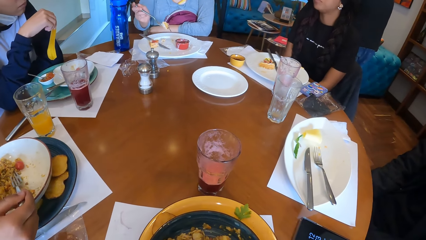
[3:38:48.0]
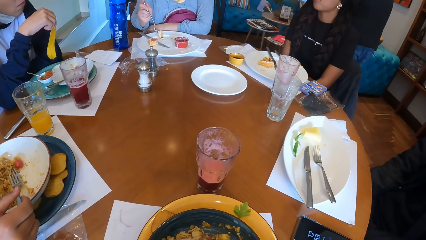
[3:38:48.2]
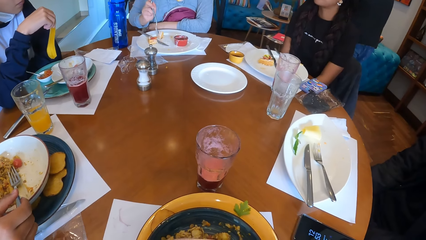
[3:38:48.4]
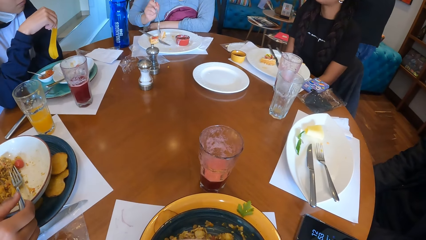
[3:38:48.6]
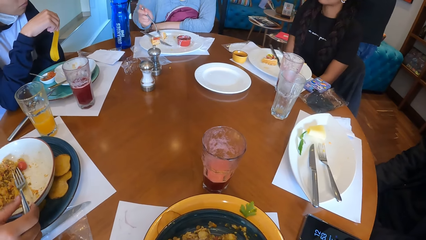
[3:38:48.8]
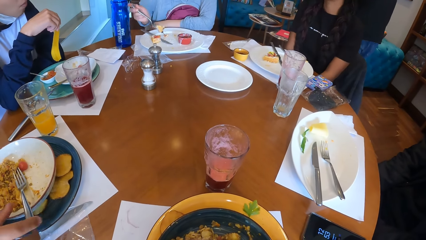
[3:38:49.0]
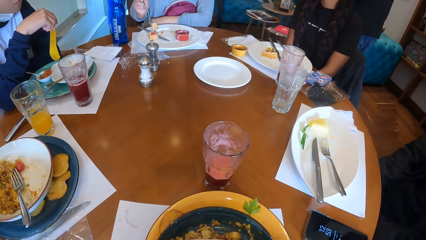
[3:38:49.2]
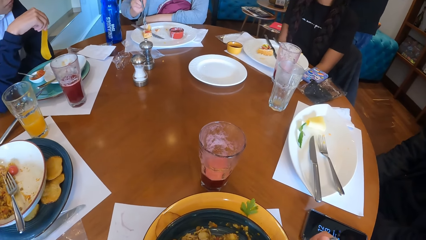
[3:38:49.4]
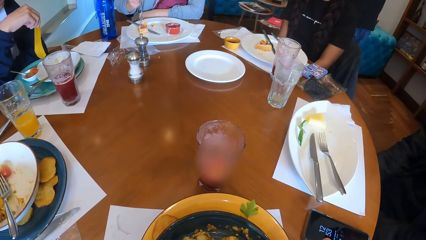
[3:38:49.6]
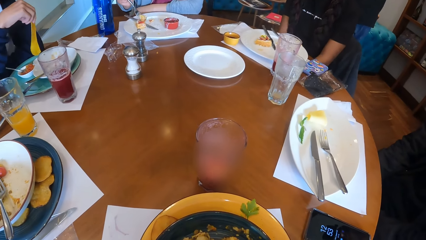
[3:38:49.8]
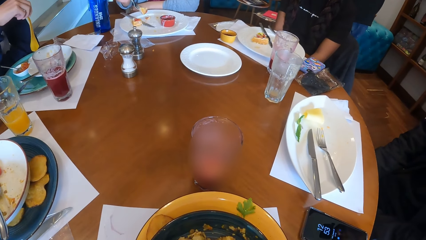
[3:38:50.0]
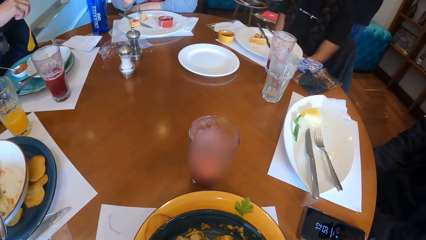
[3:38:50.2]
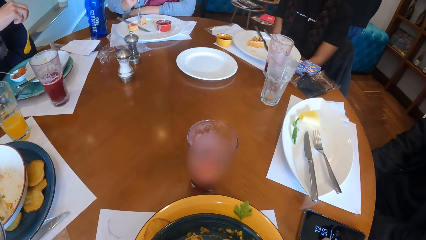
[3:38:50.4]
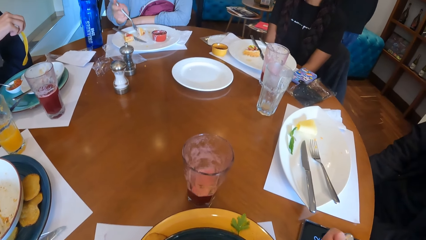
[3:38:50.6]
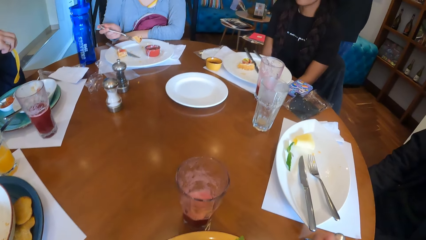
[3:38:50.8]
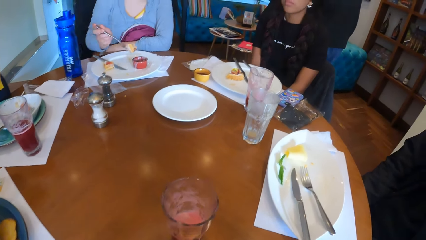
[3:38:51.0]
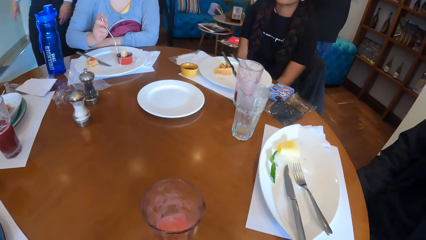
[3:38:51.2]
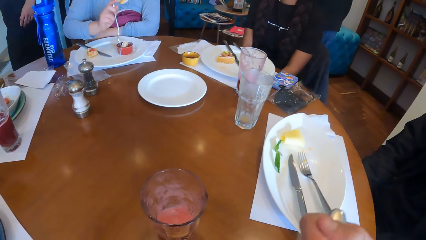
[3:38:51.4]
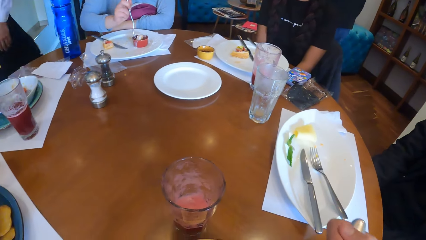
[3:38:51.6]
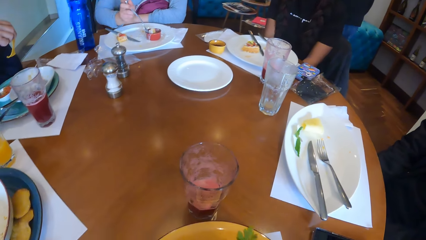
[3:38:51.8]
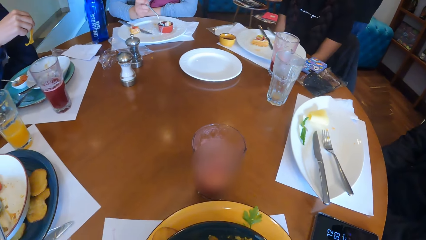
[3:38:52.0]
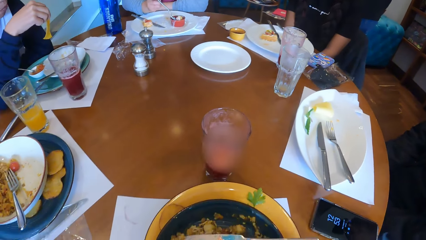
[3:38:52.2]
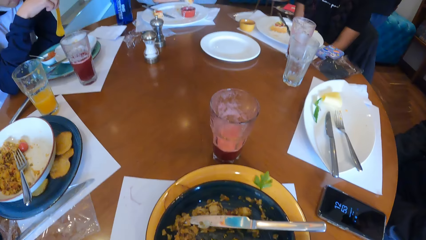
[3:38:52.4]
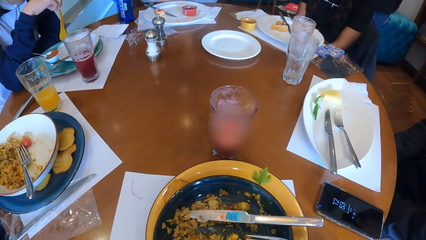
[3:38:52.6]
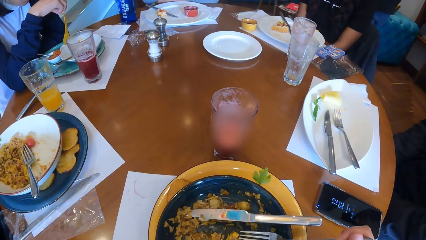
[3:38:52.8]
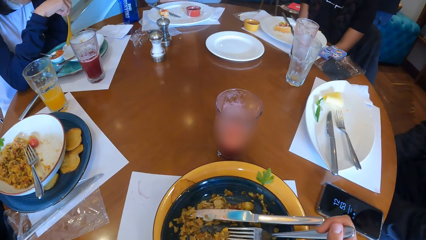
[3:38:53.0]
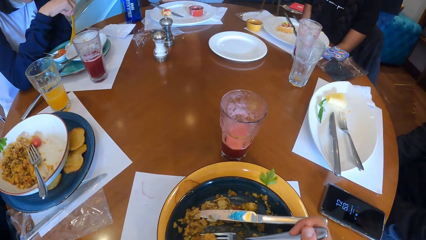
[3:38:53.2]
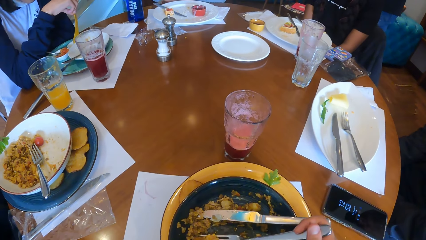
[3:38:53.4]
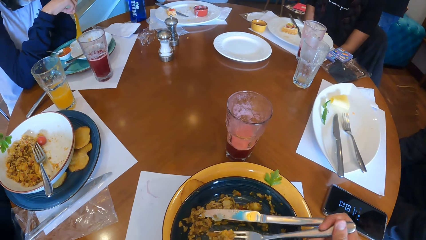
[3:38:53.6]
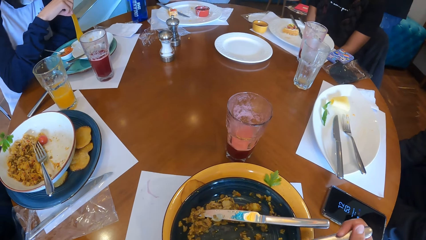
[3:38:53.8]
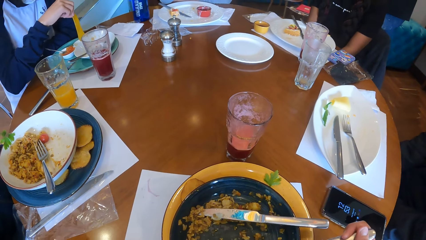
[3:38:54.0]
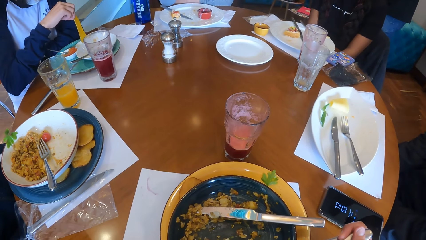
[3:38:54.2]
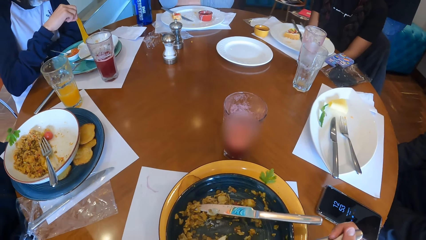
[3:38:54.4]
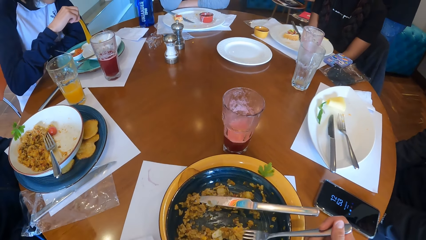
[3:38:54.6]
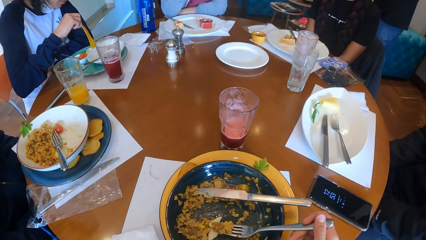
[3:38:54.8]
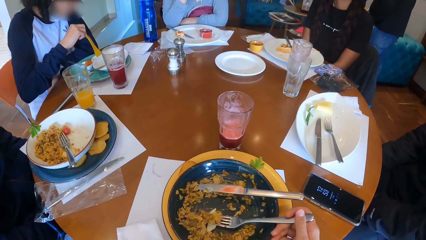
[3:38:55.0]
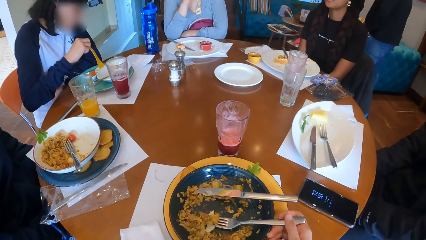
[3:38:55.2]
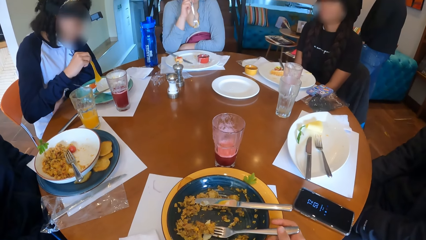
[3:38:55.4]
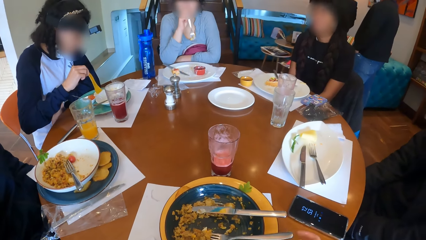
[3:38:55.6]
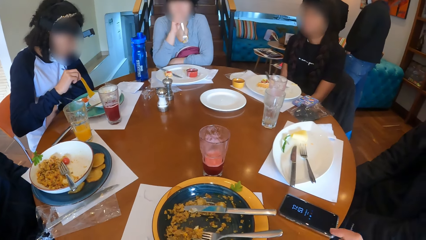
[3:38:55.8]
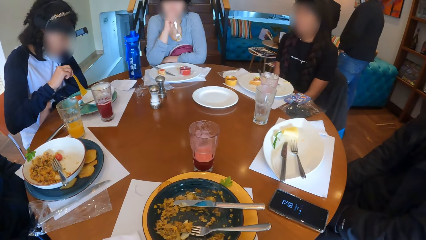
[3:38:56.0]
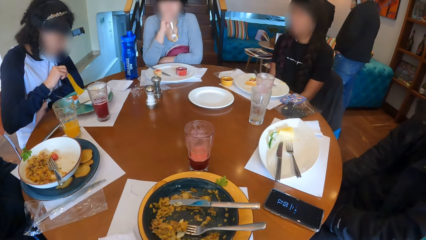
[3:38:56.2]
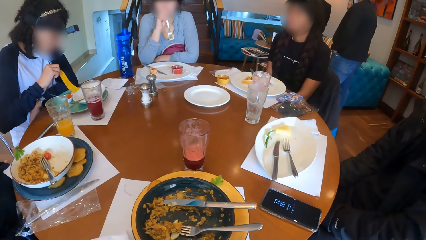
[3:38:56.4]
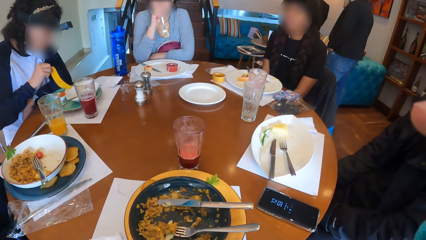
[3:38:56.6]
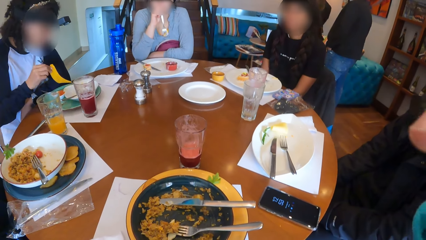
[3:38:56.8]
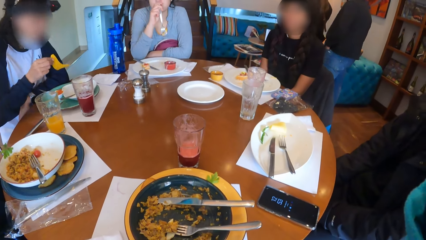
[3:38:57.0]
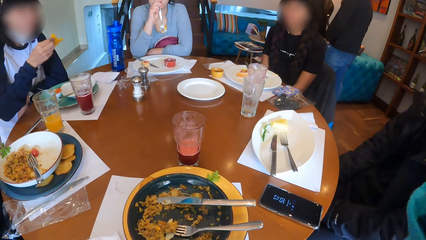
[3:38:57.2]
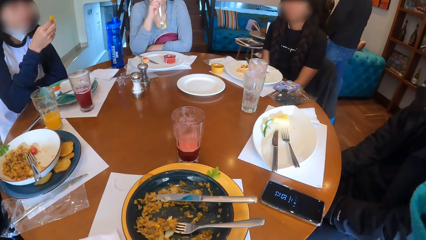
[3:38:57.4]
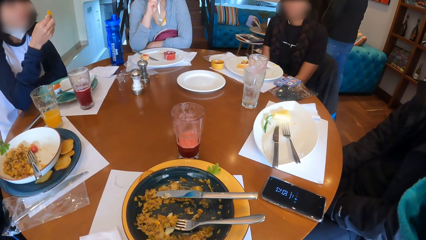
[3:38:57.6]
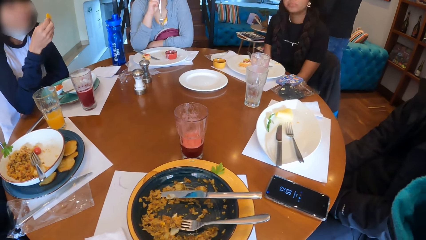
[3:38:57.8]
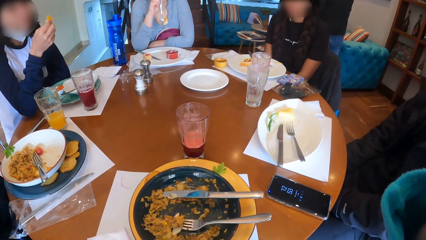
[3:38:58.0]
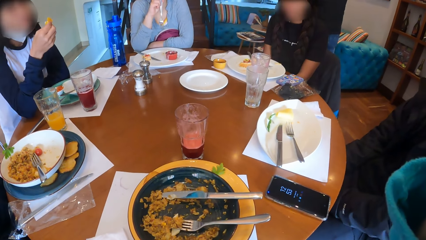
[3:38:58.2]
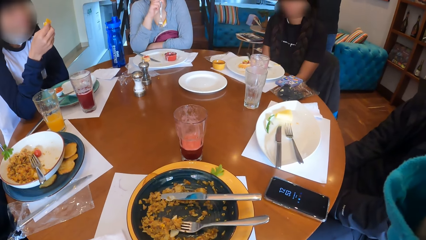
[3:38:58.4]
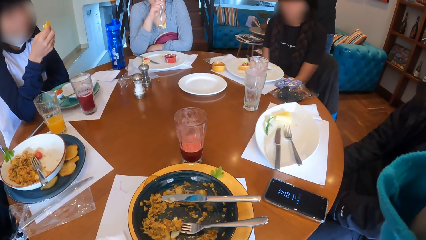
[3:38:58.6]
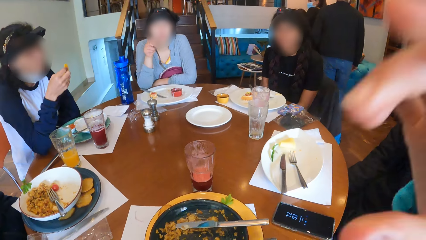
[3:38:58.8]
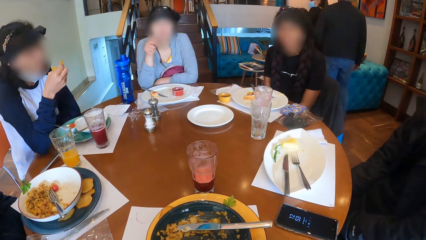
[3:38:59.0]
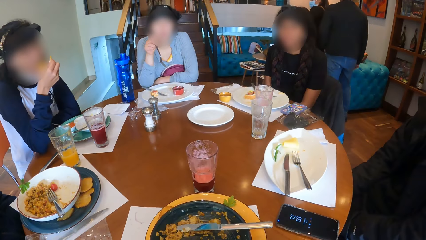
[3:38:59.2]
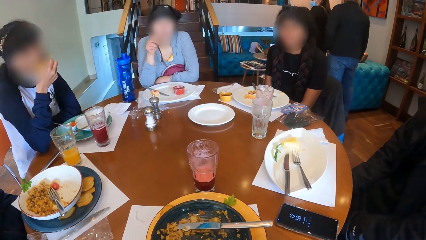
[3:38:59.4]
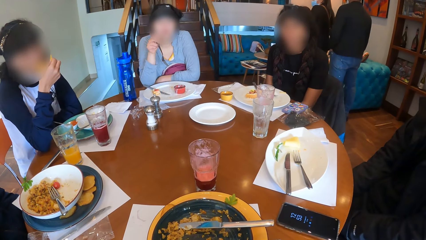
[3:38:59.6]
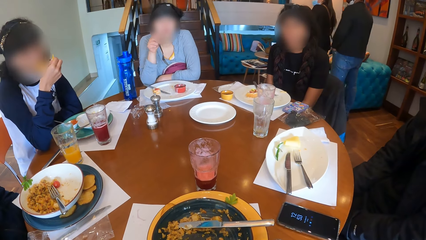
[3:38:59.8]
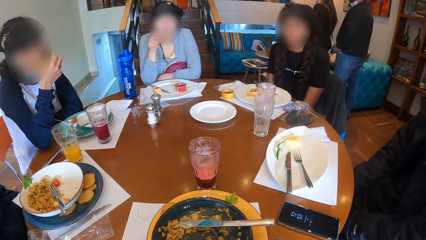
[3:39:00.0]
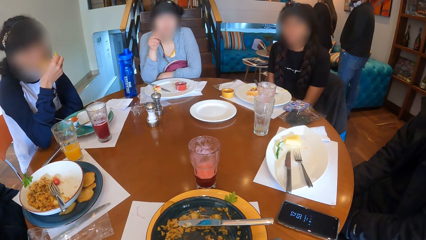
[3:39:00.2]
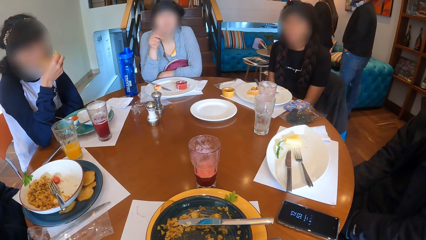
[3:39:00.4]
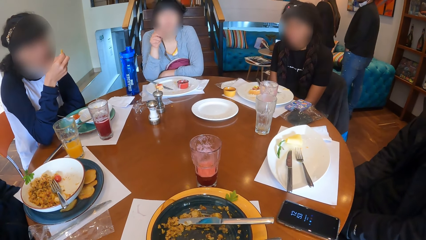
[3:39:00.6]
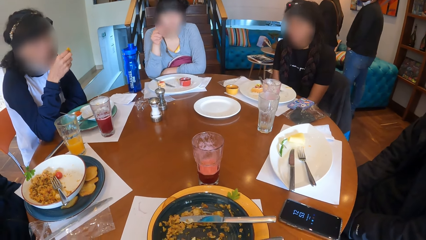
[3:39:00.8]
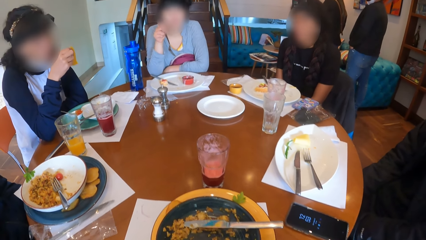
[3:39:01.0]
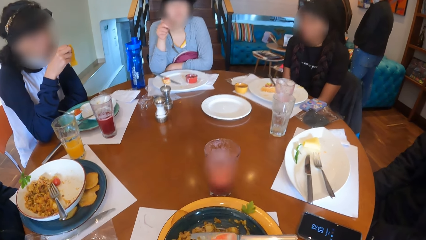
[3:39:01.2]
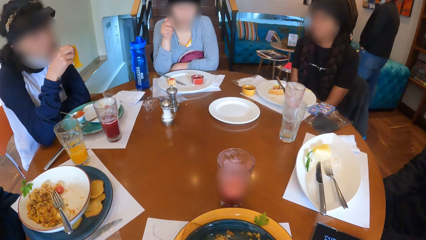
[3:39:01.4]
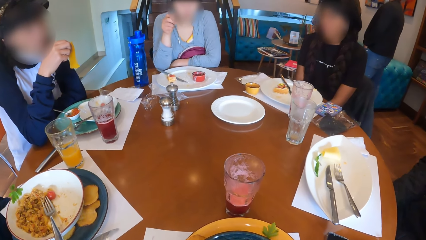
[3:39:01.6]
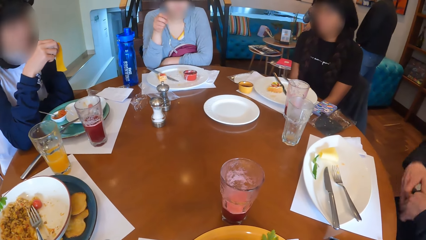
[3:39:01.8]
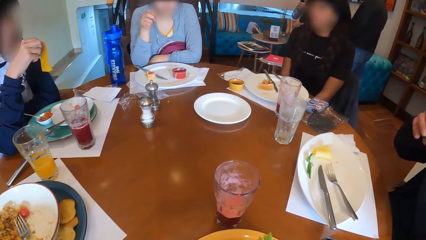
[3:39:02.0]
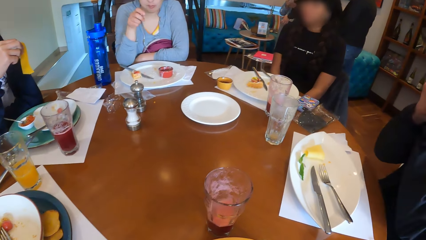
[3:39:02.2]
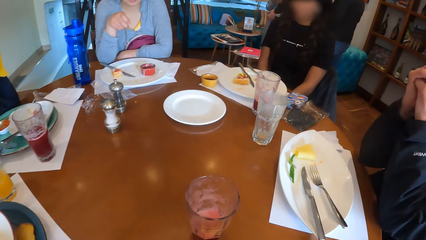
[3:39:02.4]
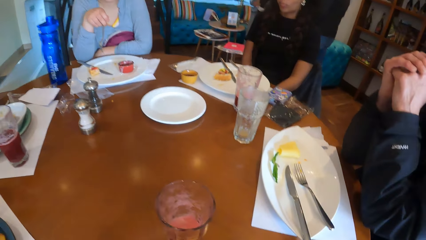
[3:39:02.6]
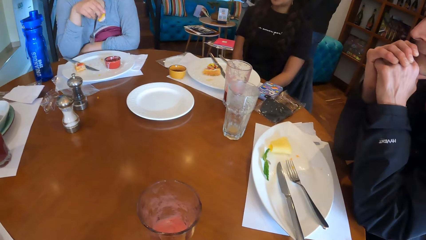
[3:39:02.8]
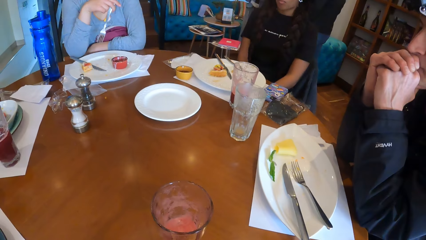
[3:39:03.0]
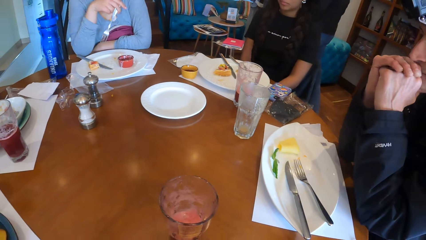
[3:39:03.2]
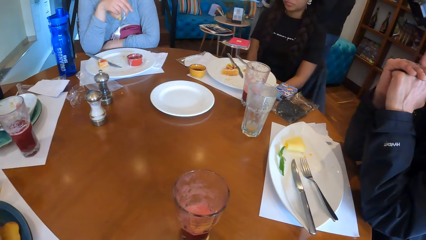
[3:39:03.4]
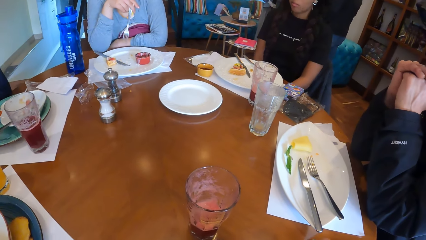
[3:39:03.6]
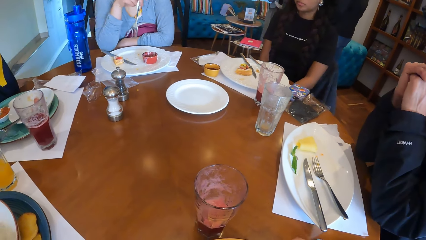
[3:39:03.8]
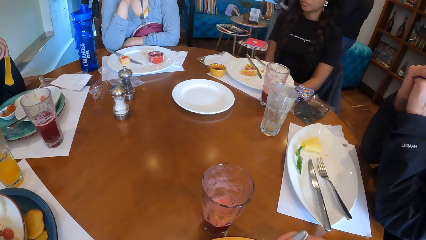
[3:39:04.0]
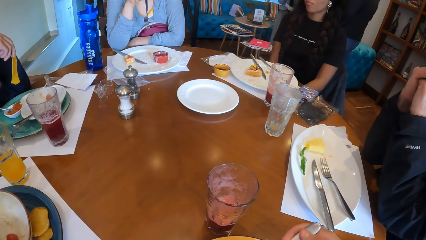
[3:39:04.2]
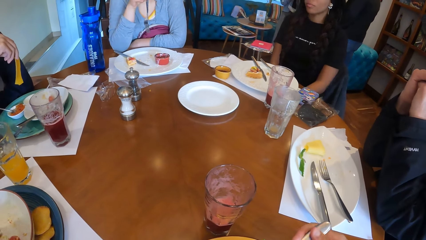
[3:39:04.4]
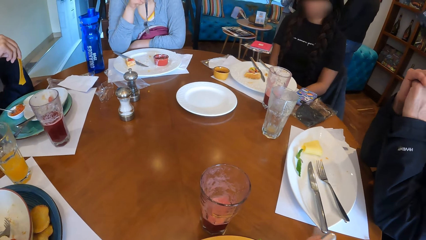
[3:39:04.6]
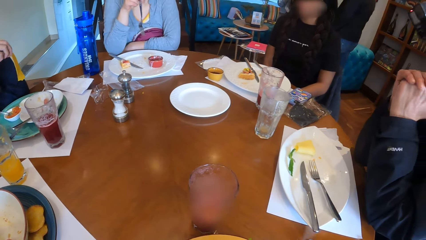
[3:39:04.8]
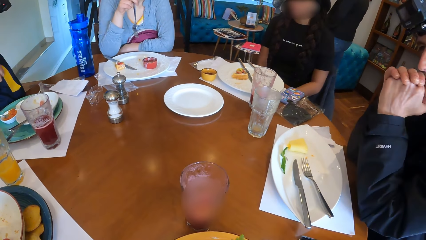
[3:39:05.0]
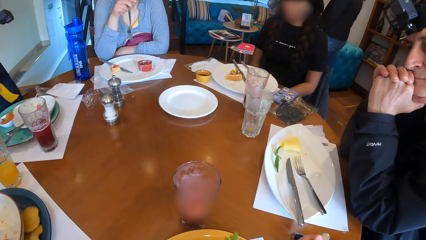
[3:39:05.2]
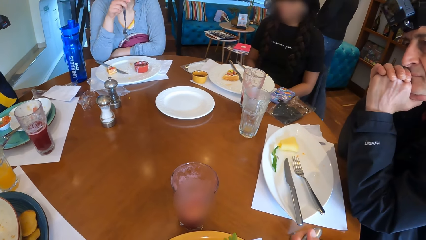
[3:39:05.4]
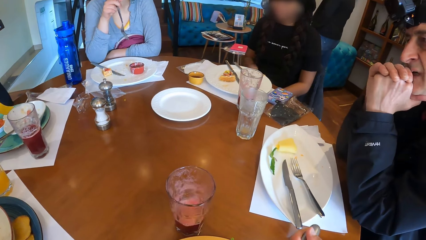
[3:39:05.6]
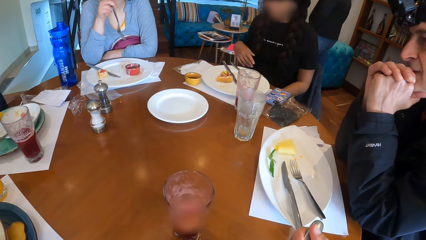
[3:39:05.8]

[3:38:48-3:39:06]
A man drops the fork on the plate on the tray on the table with his right hand. A woman eats the waffle on the plate on the table with the fork in her right hand. The camera wearer drops the fork on the plate on the tray on the table with her right hand. Another woman eats the chip with her right hand. Another man places both elbows on the table. The first man eats some rice on the plate on the tray on the table with the fork in his right hand.
